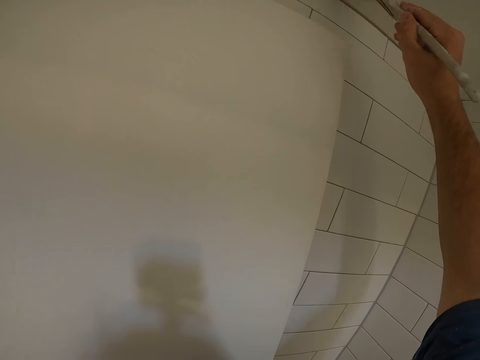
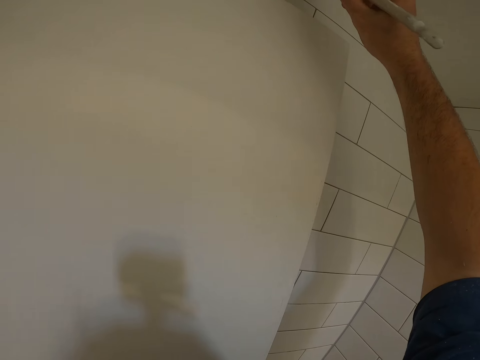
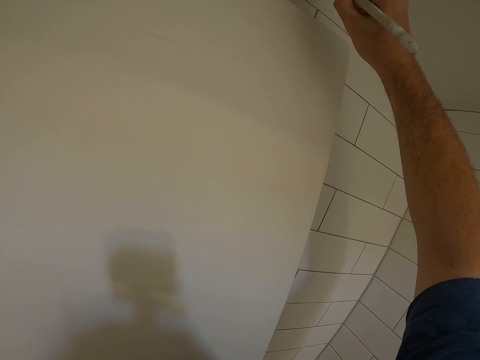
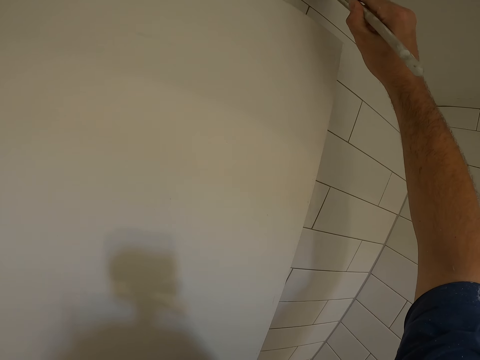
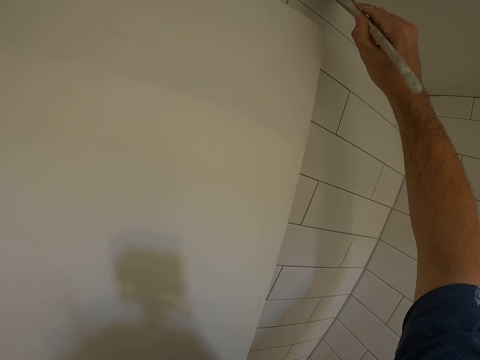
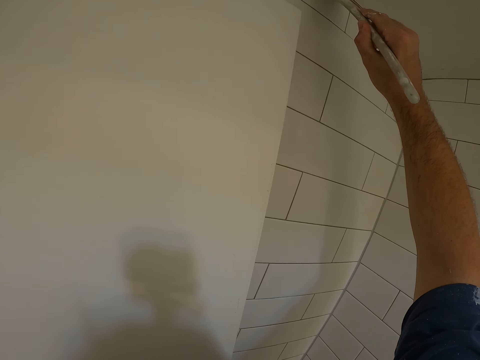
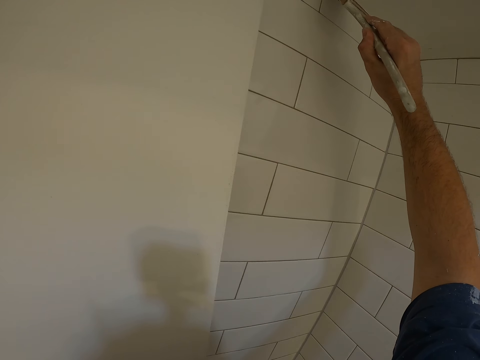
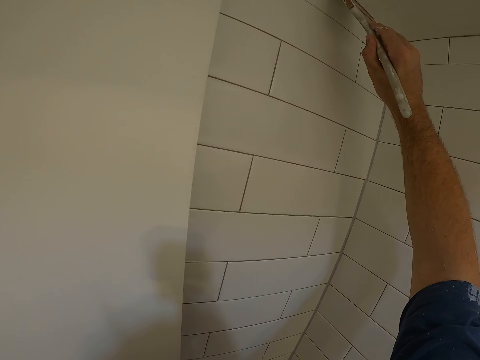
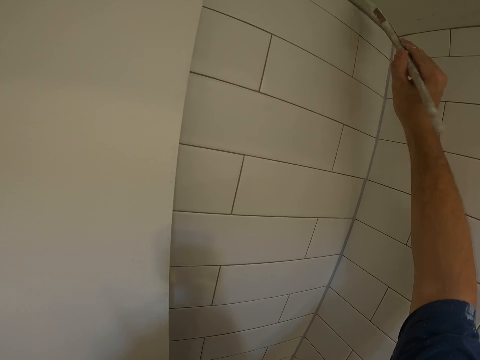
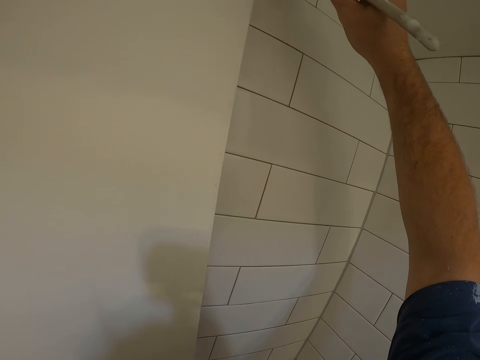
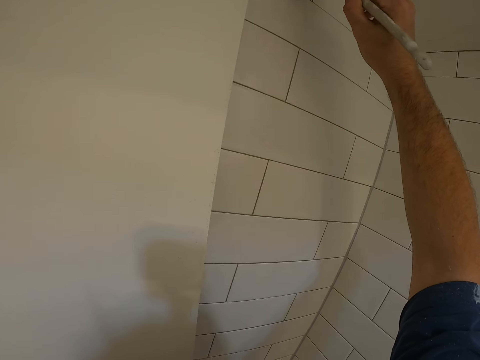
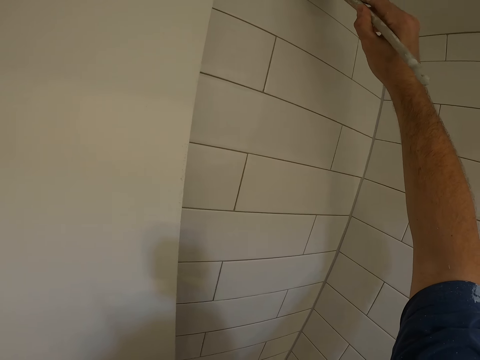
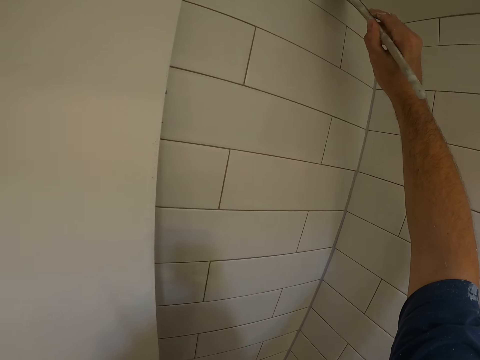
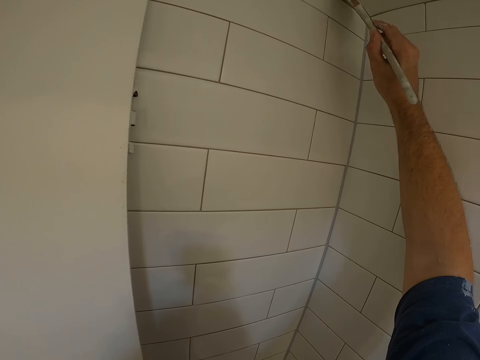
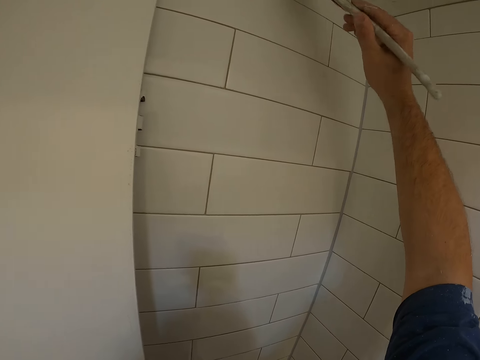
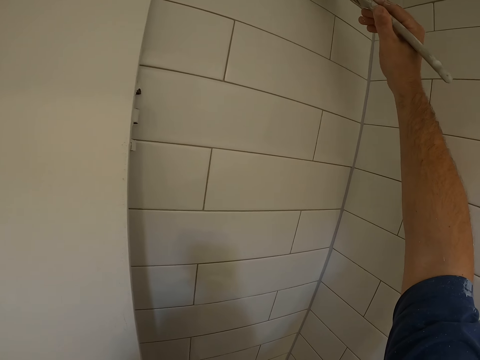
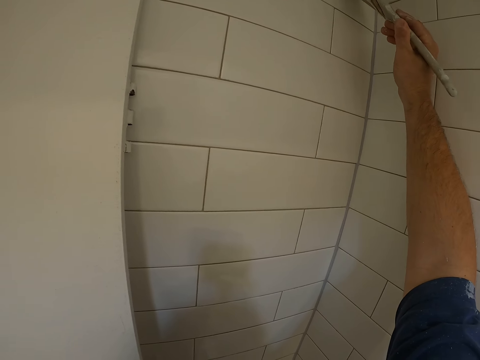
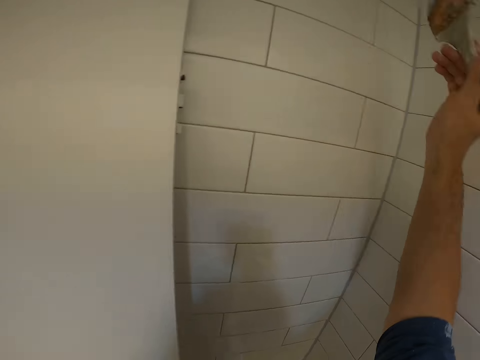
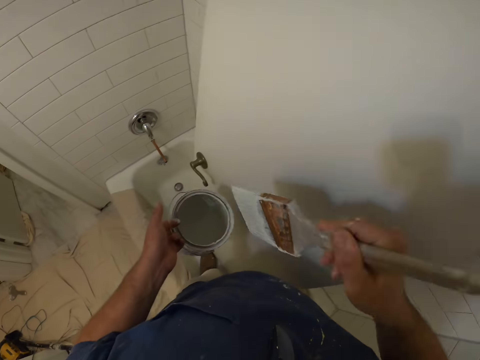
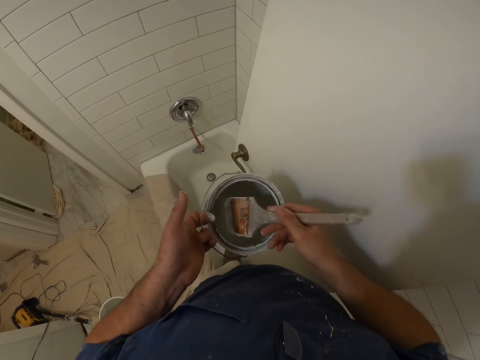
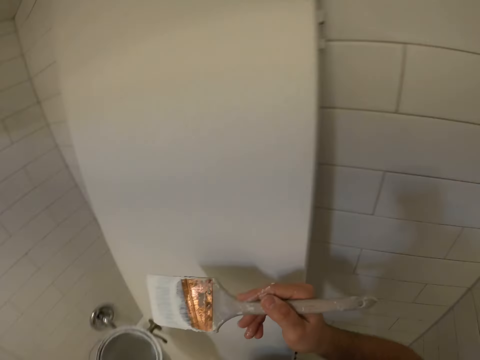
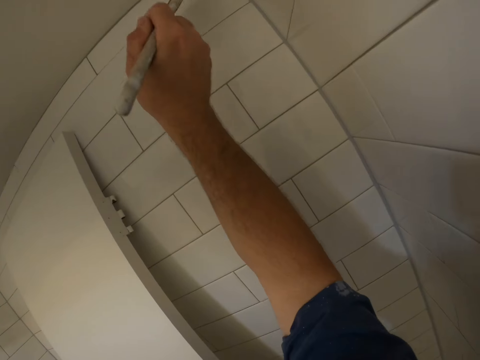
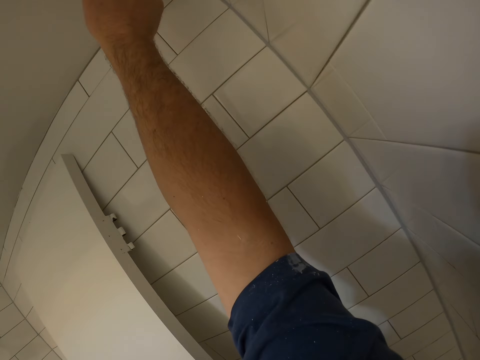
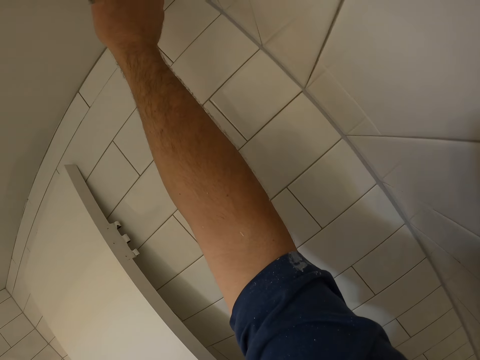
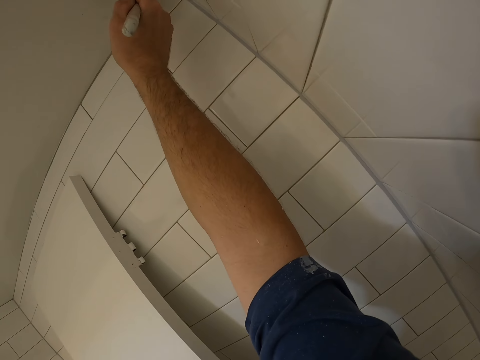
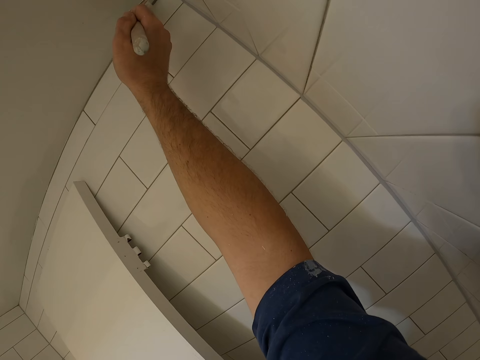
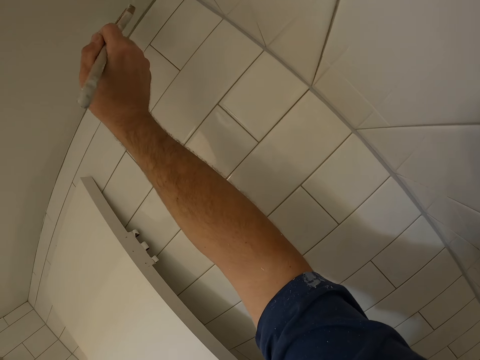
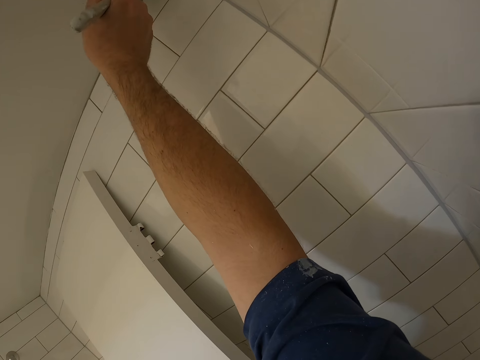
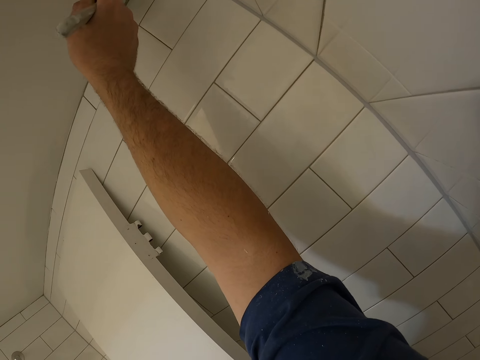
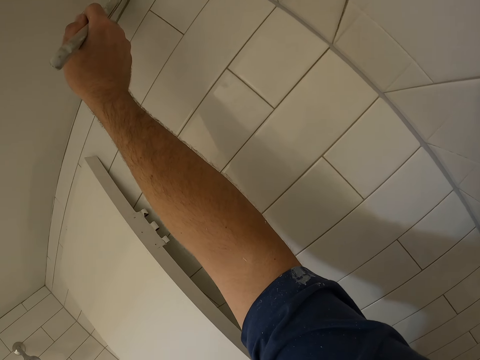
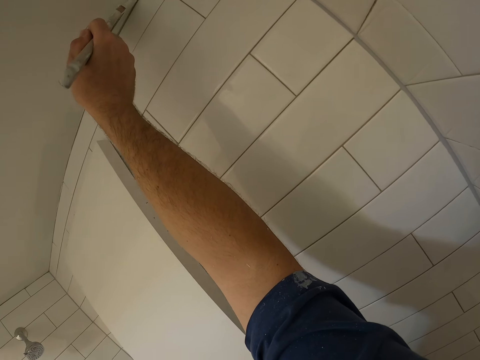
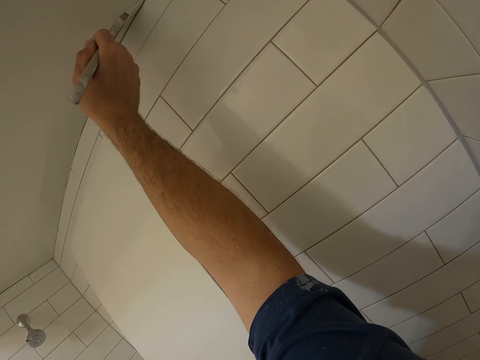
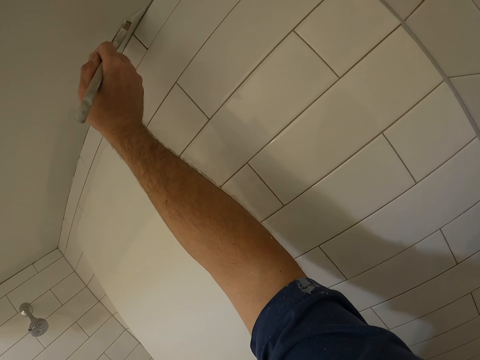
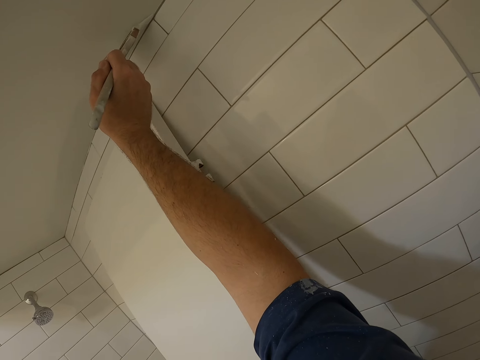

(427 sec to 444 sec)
The camera wearer paints the ceiling or bathroom wall with the brush in his right hand. He dips the brush in his right hand in the paint container in his left hand. He removes the paint brush from the paint. He paints the ceiling or bathroom wall with the brush in his right hand.

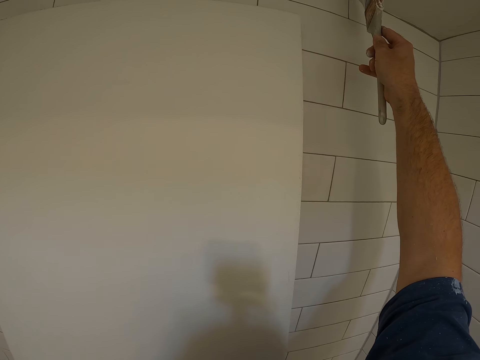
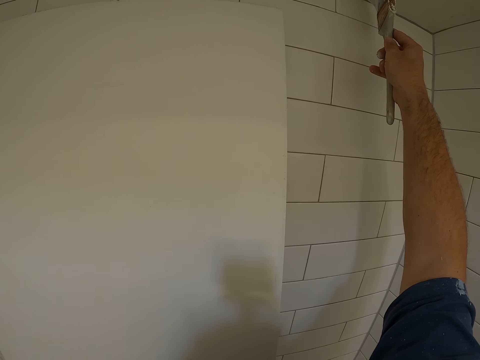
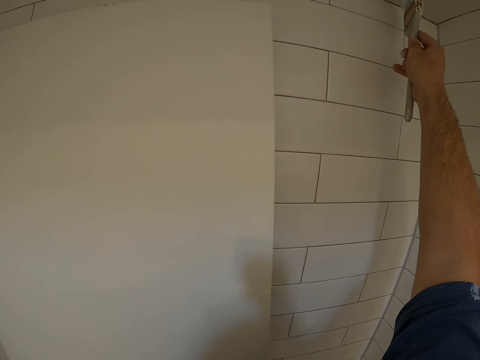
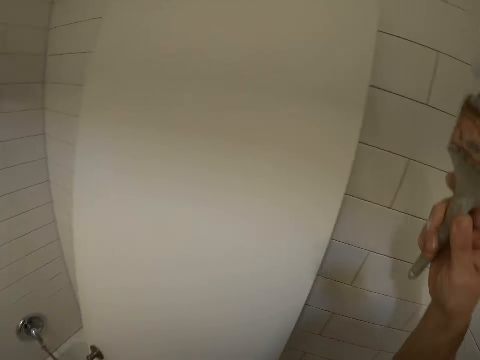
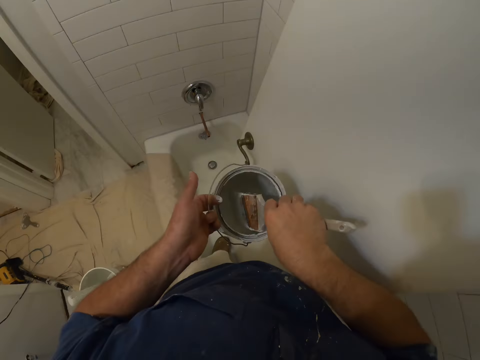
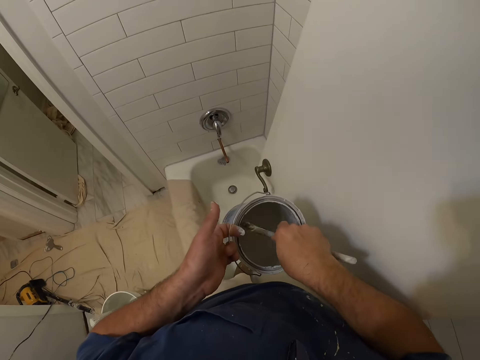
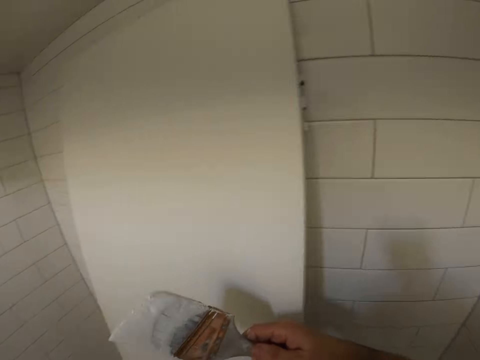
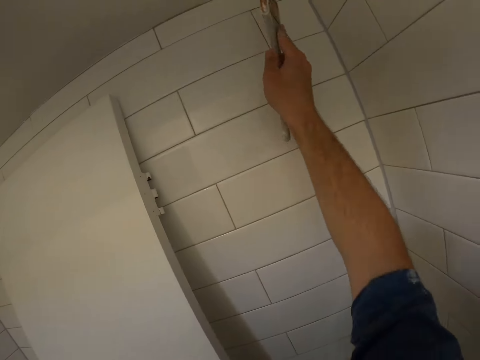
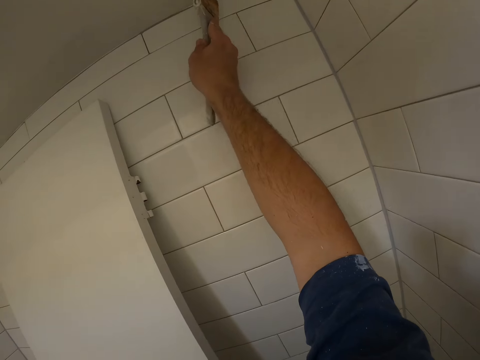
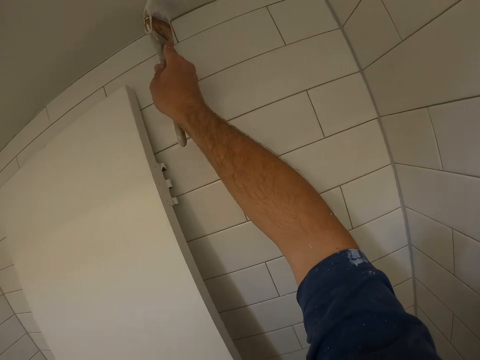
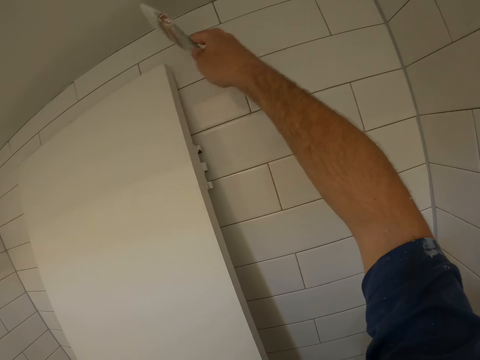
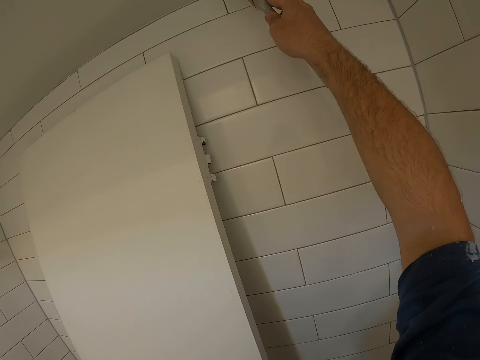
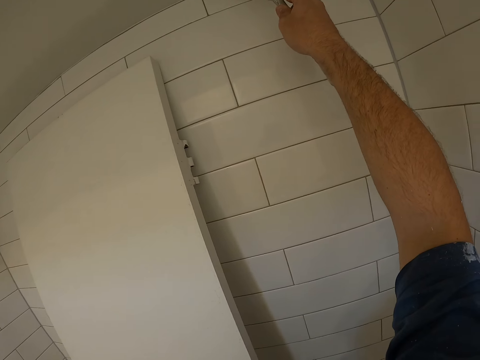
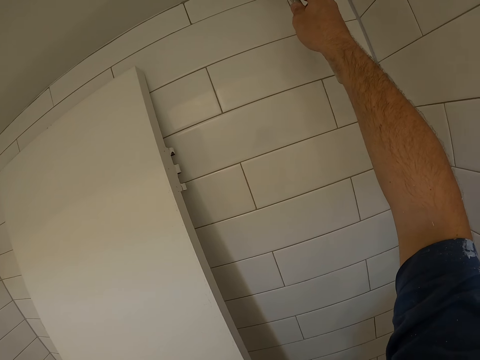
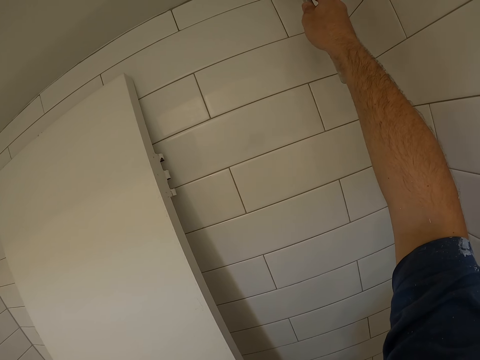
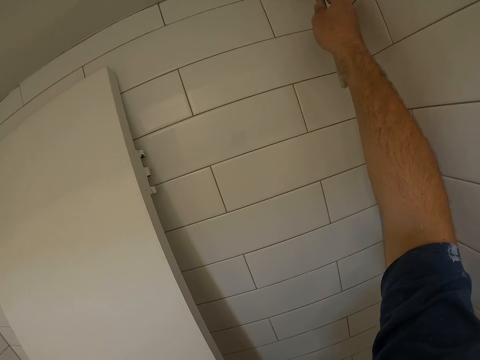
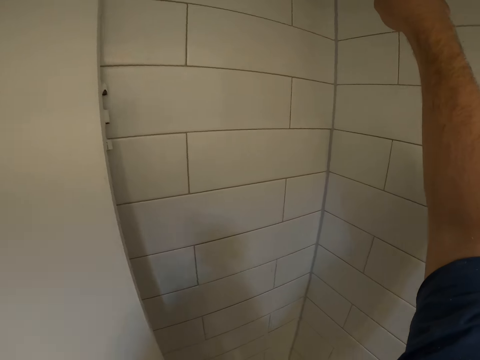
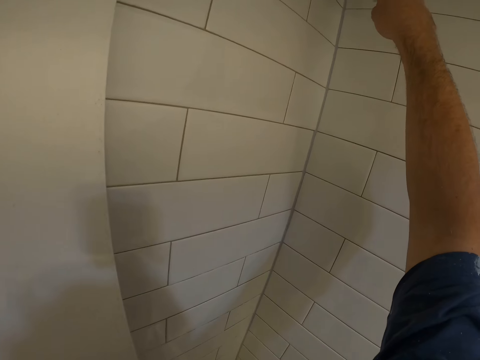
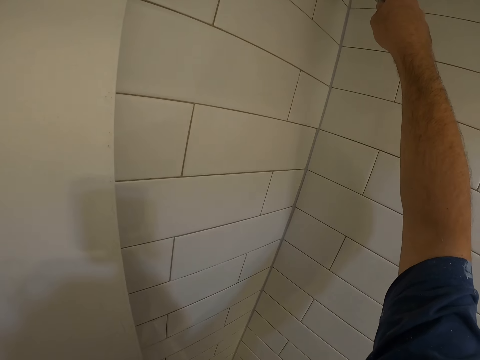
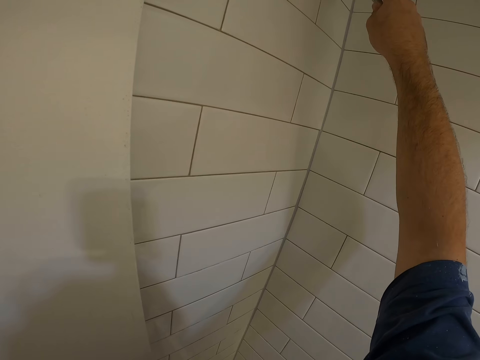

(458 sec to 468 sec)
The camera wearer dips the brush in his right hand in the paint container in his left hand. He removes the paint brush from the paint. He paints the ceiling or bathroom wall with the brush in his right hand.
